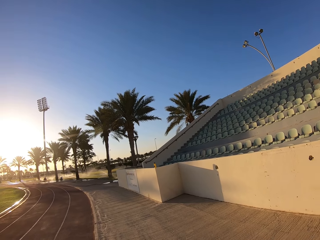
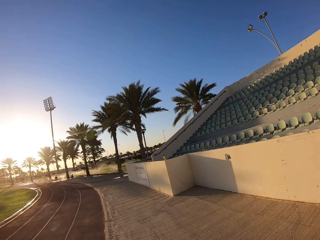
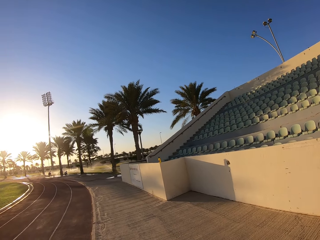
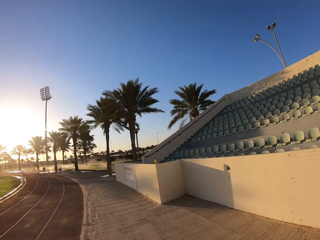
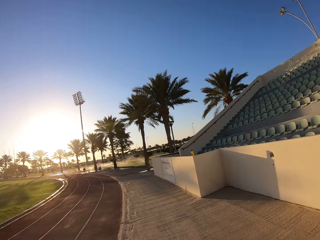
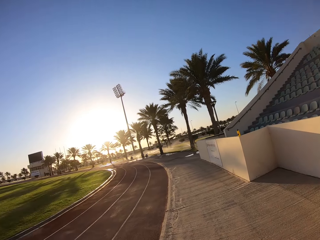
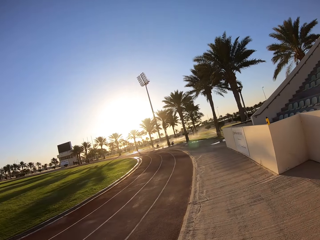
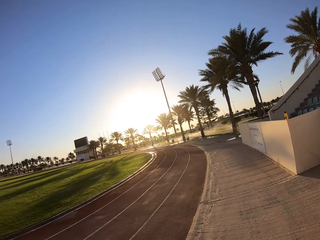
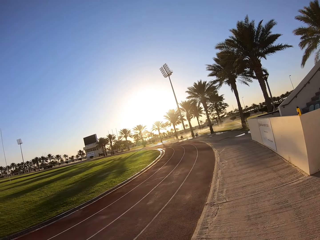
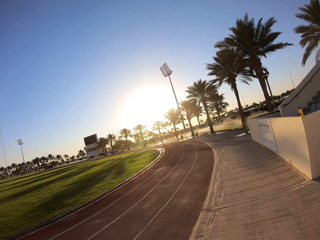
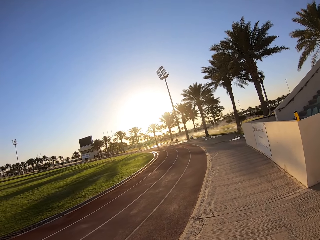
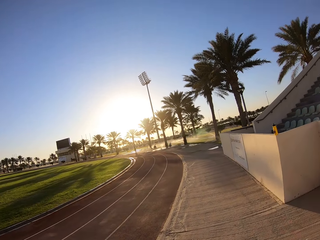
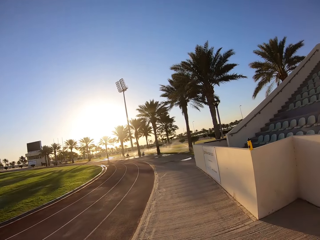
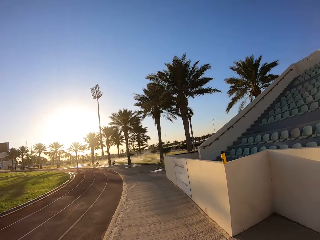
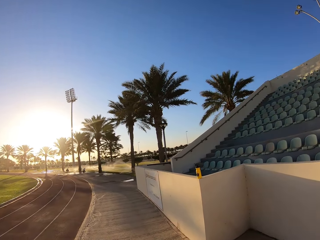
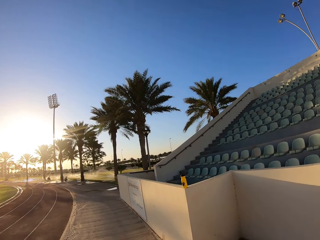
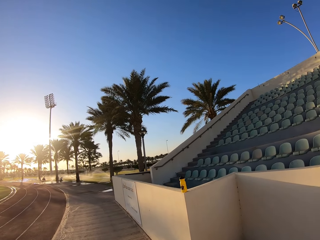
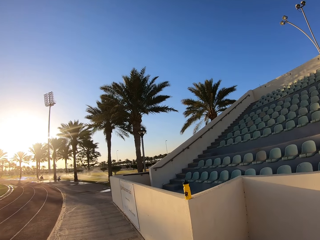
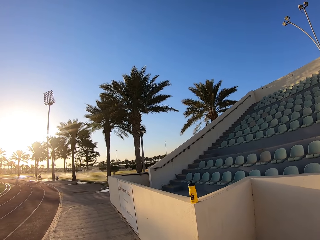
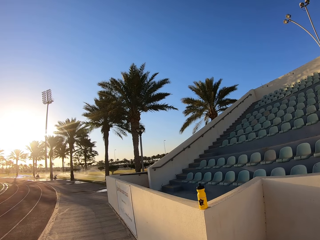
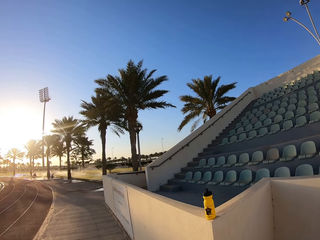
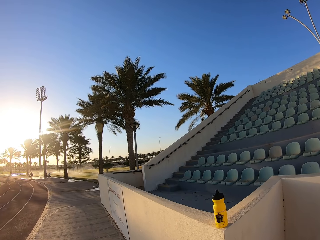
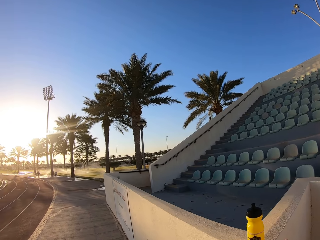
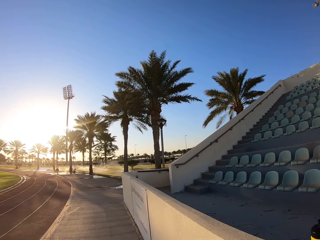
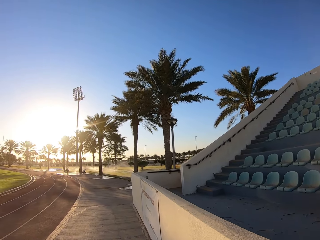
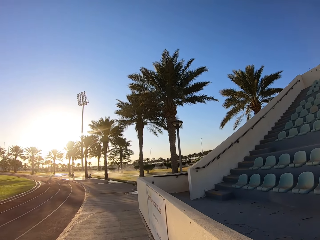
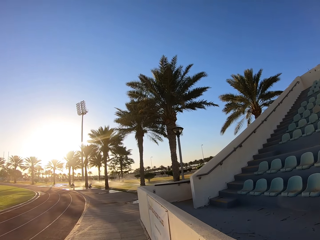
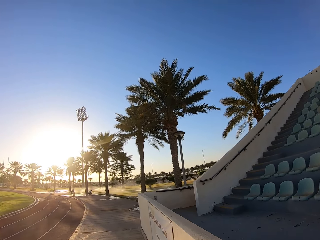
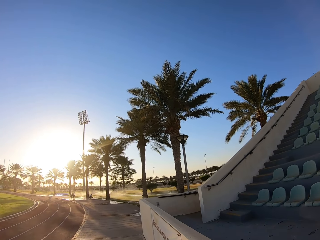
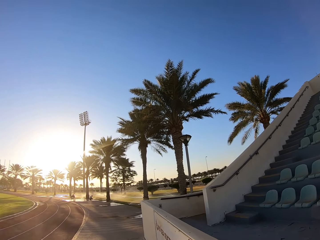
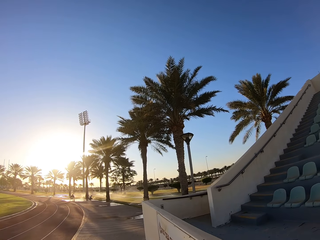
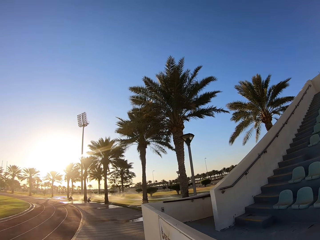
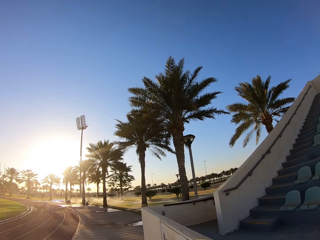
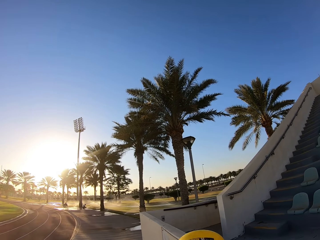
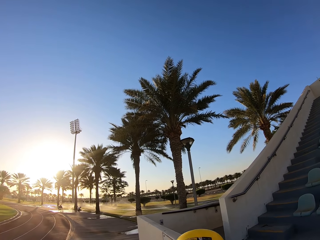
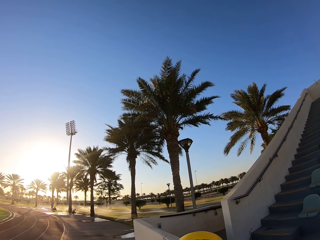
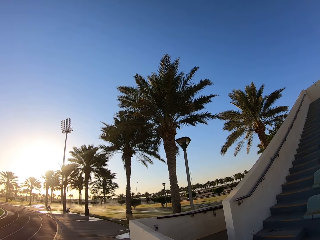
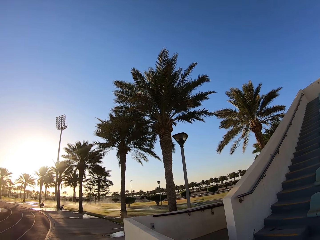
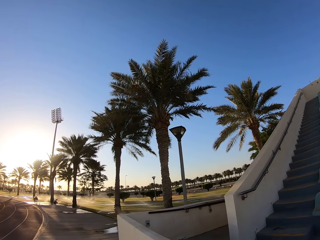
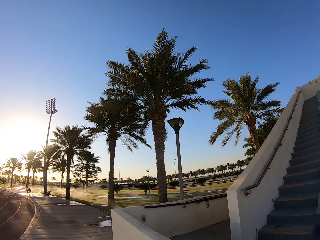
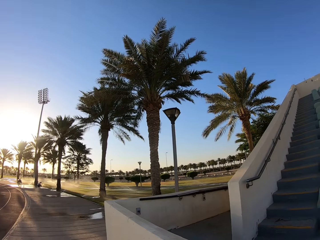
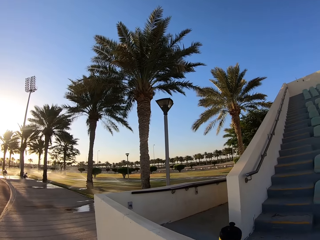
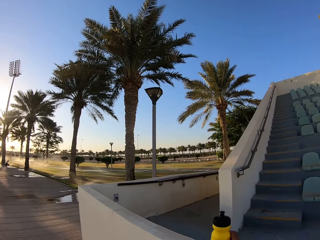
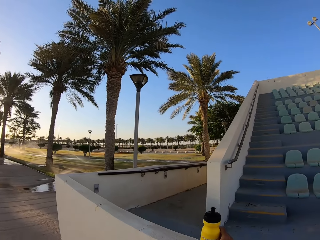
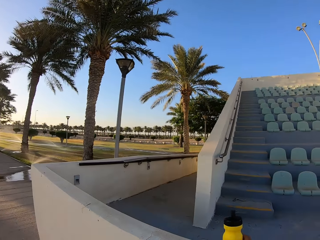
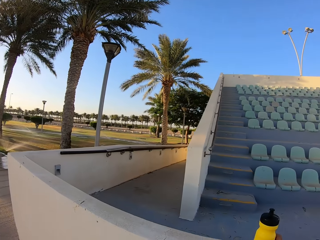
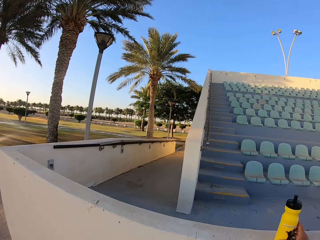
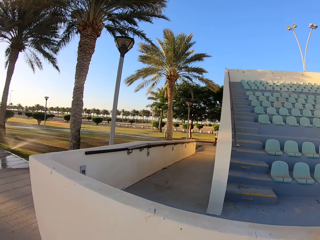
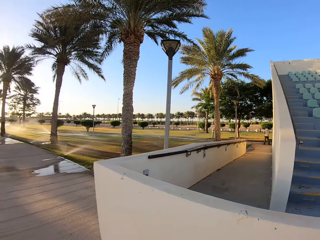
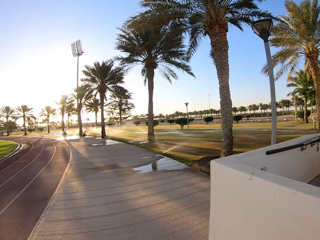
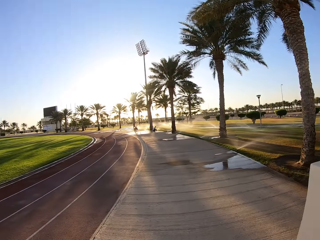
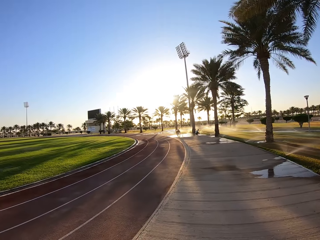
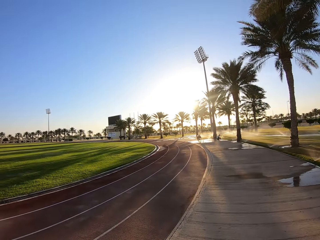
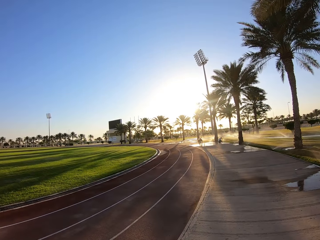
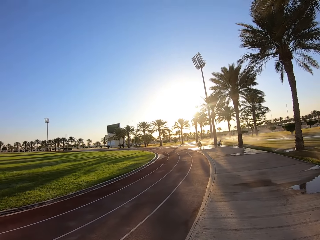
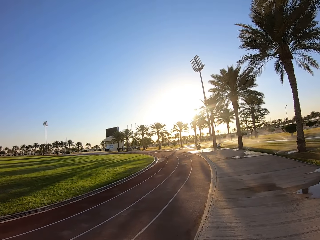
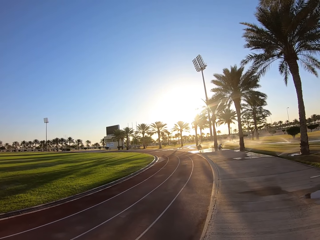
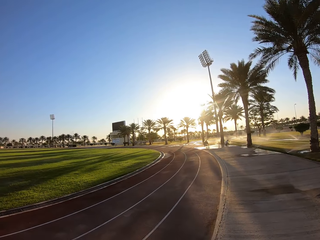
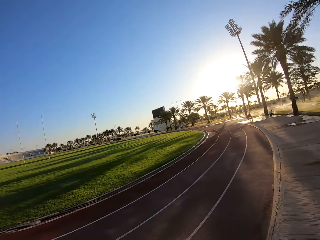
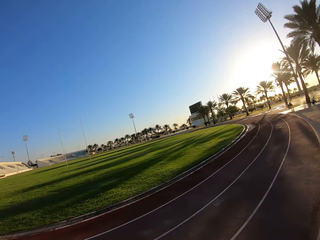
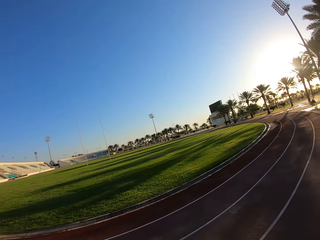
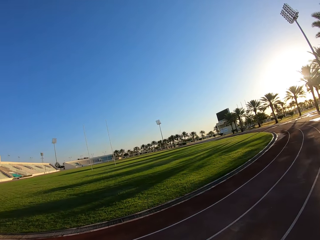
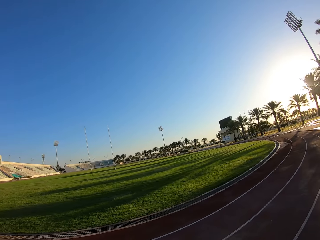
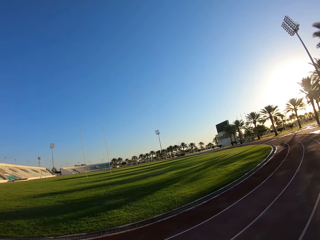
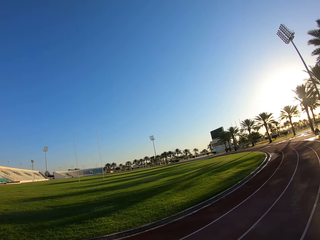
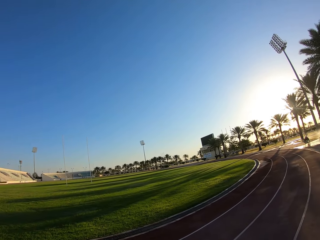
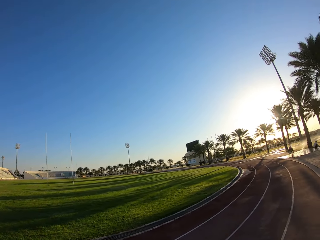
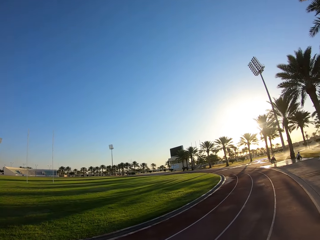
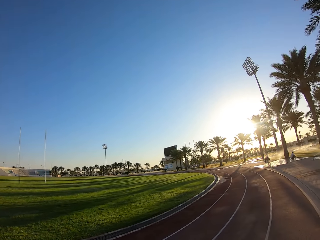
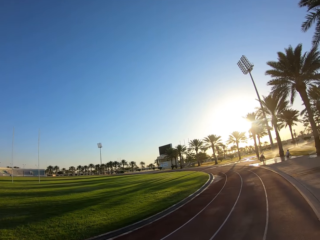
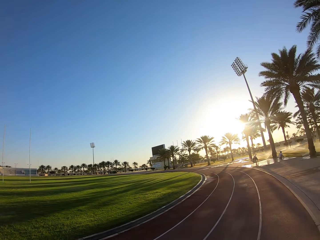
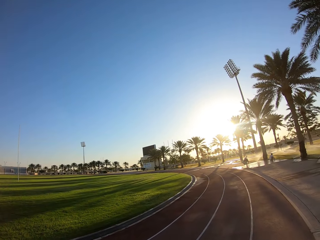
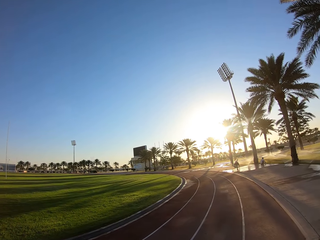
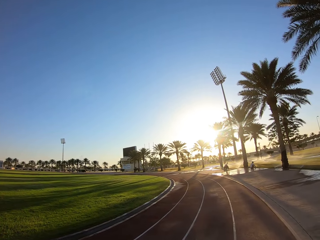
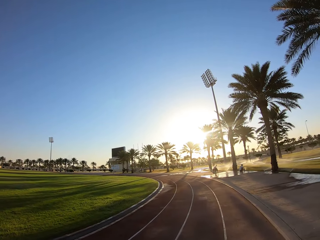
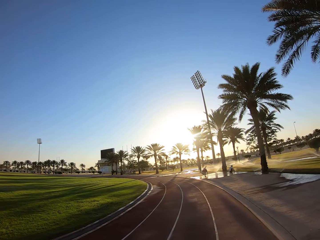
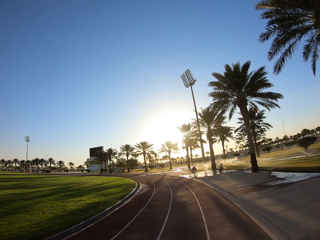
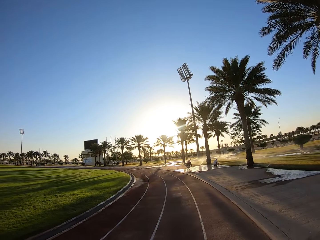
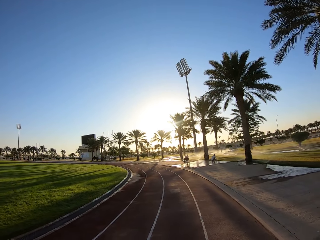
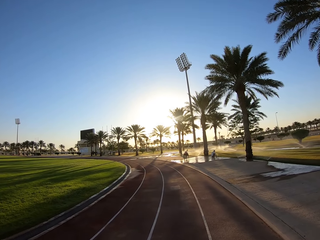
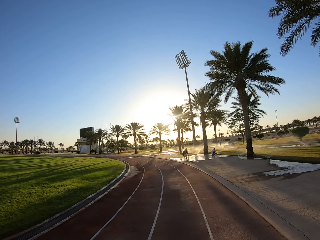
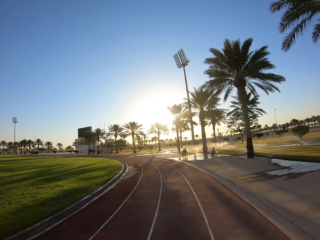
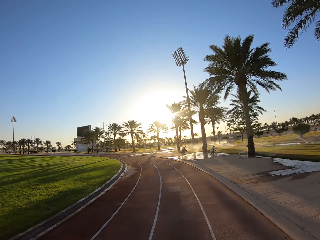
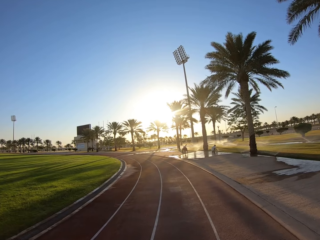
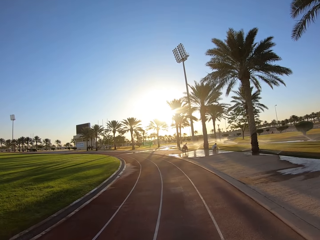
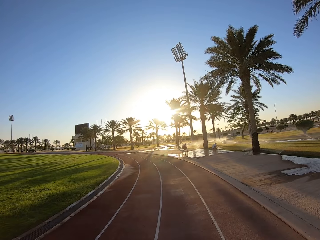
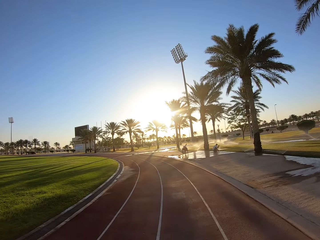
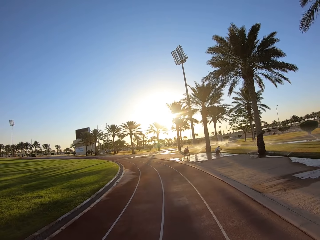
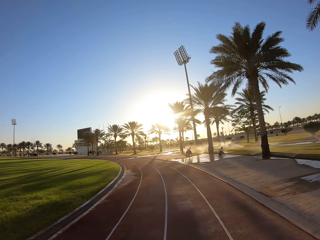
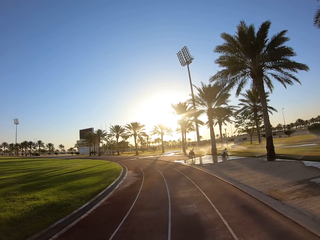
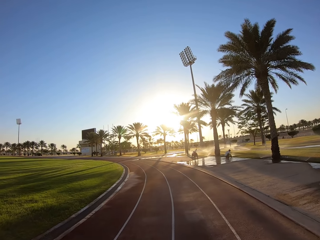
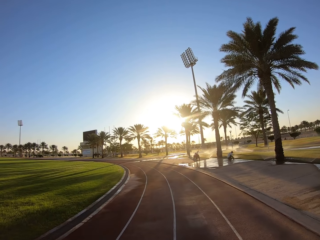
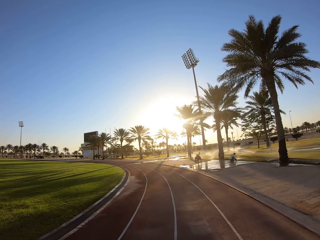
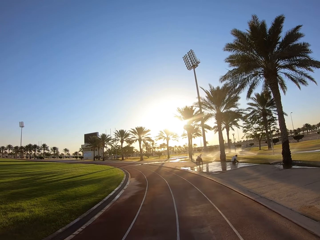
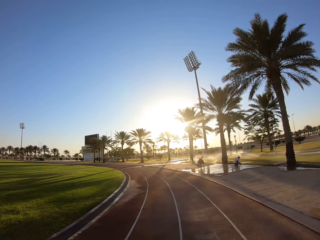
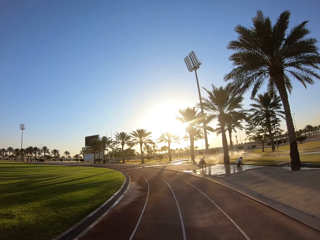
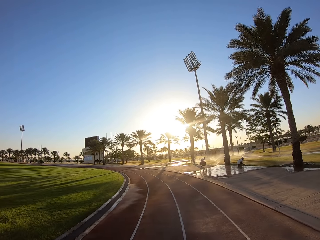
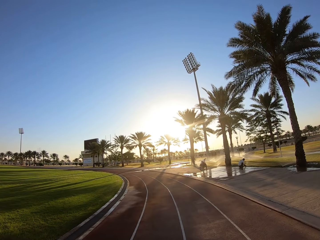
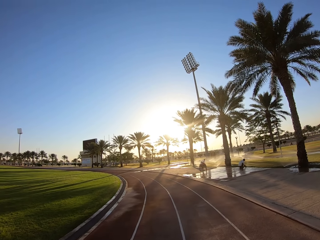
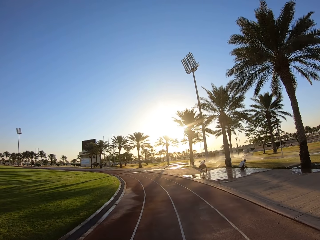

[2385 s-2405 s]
The camera wearer looks around the stadium. They walk around the stadium. They hold the water bottle. They walk around the stadium. They look around the stadium. They walk around the stadium.
